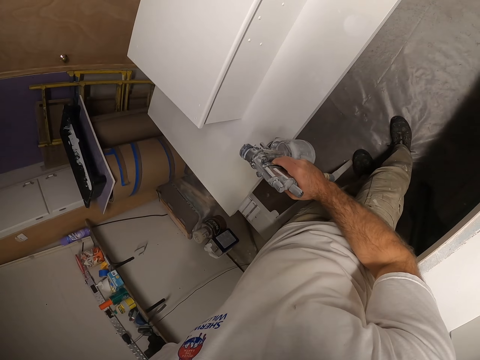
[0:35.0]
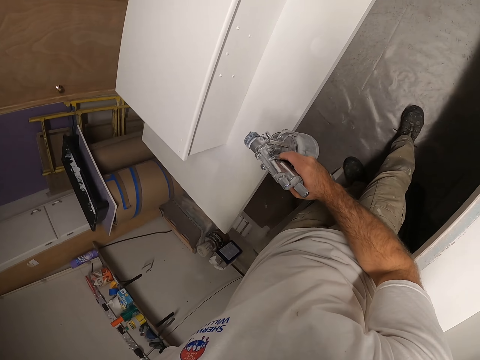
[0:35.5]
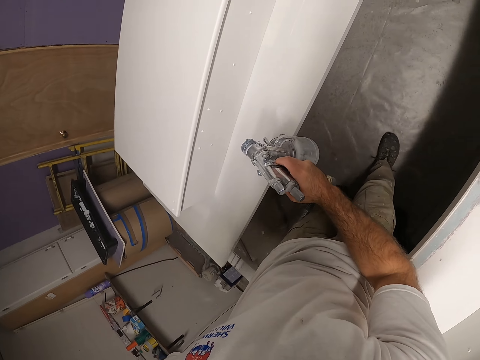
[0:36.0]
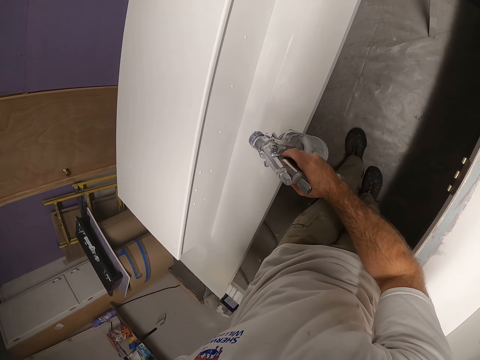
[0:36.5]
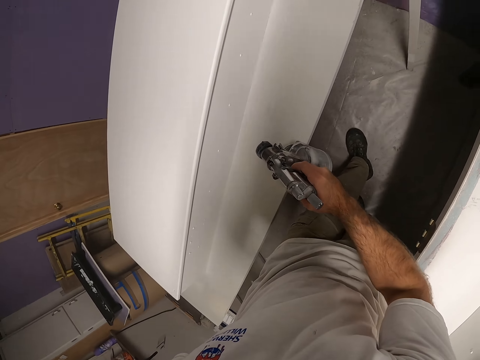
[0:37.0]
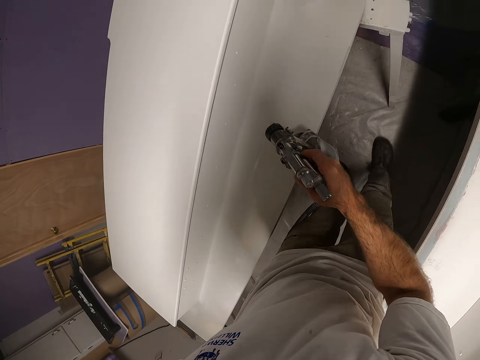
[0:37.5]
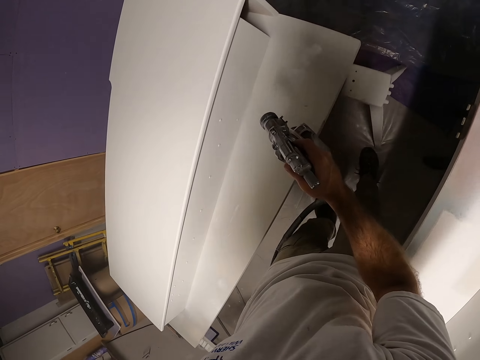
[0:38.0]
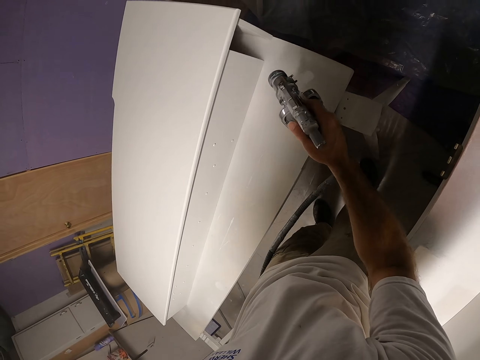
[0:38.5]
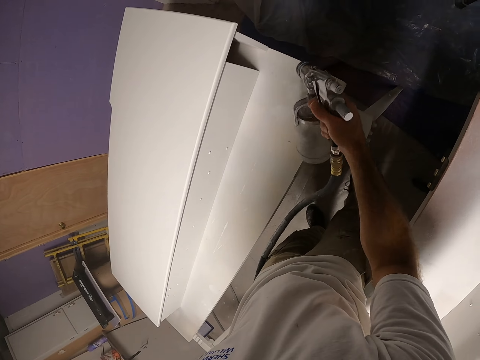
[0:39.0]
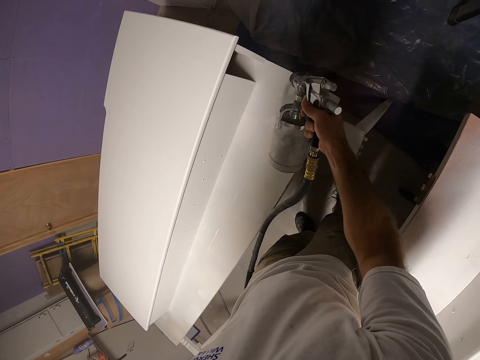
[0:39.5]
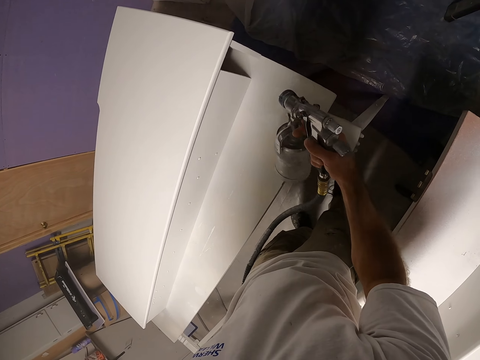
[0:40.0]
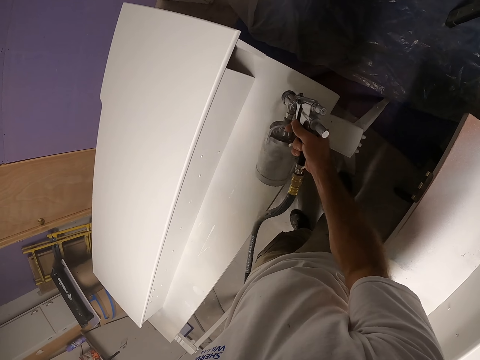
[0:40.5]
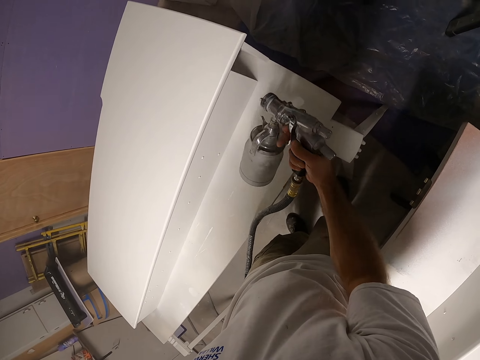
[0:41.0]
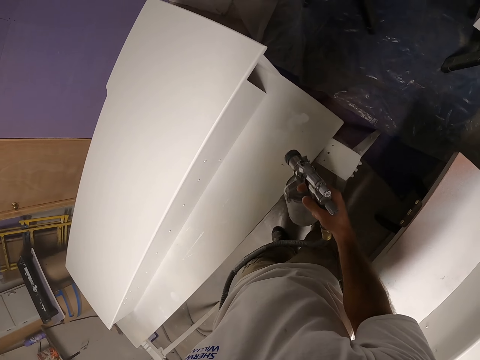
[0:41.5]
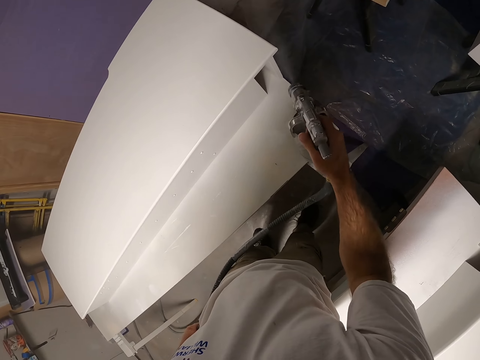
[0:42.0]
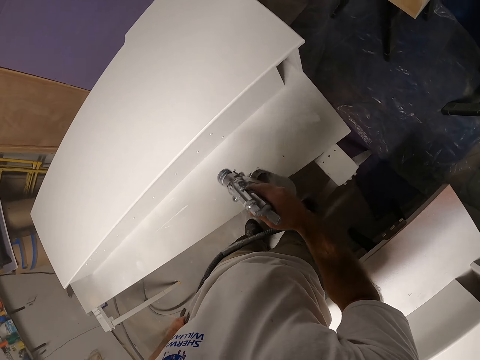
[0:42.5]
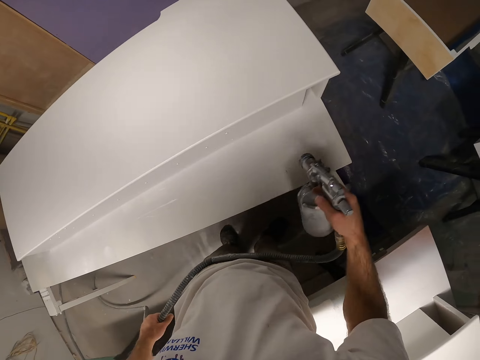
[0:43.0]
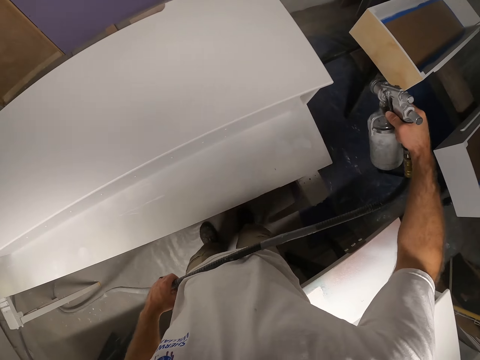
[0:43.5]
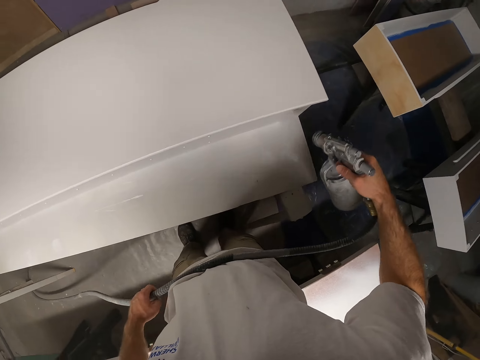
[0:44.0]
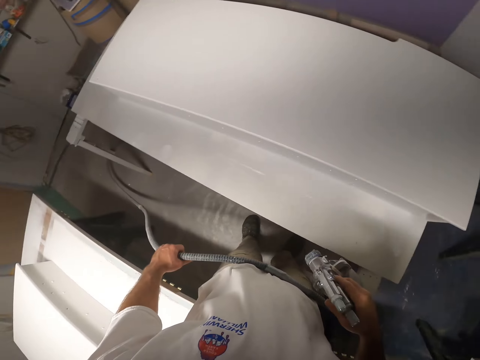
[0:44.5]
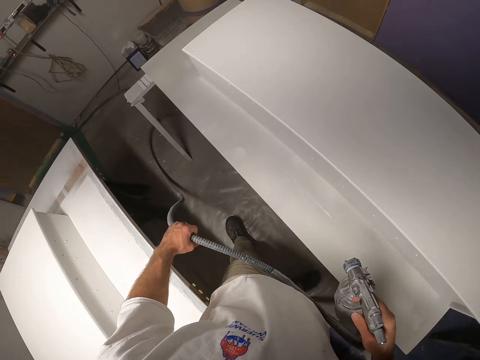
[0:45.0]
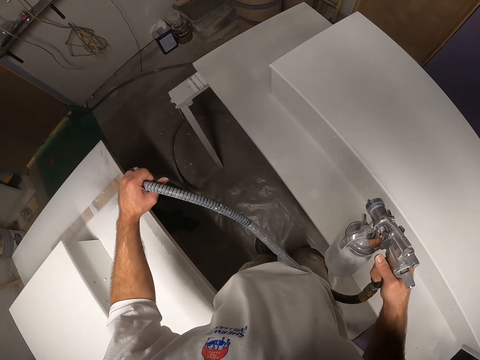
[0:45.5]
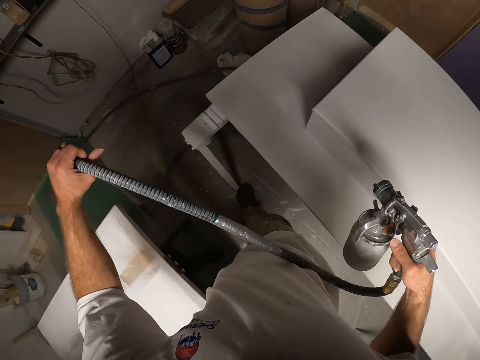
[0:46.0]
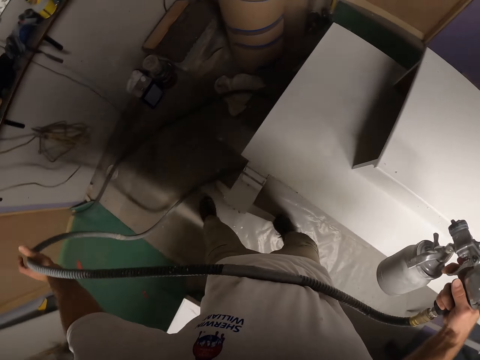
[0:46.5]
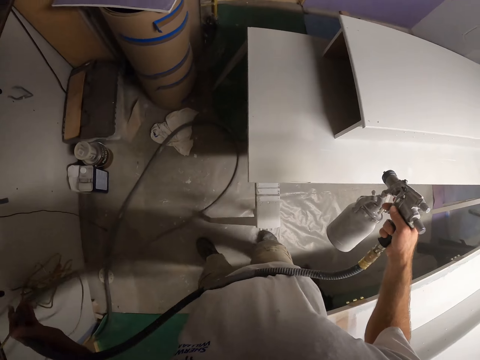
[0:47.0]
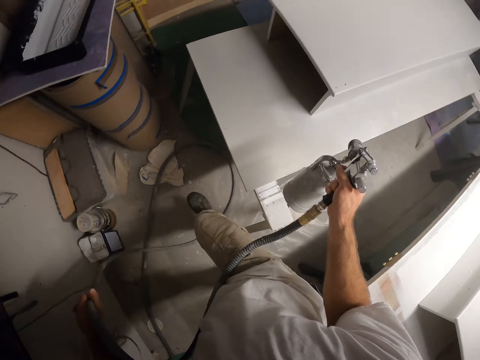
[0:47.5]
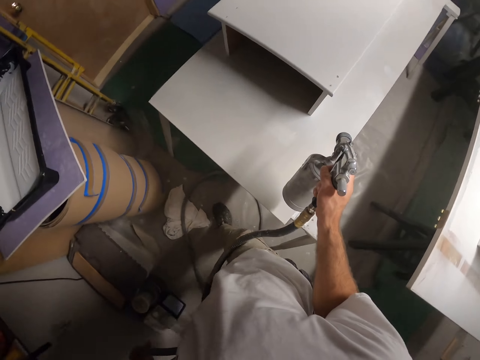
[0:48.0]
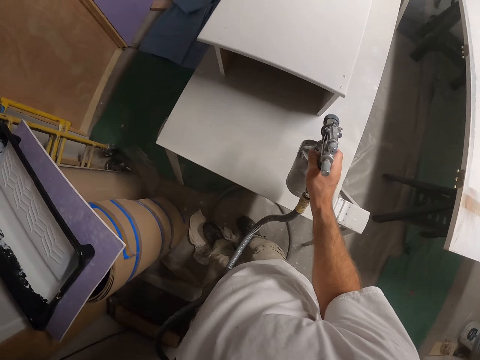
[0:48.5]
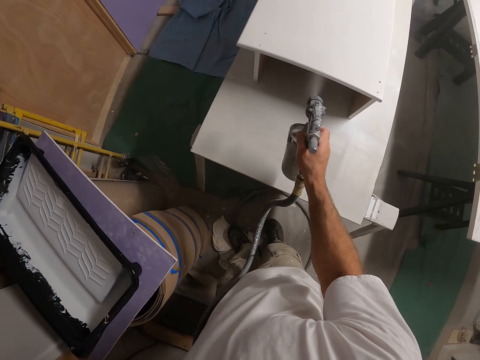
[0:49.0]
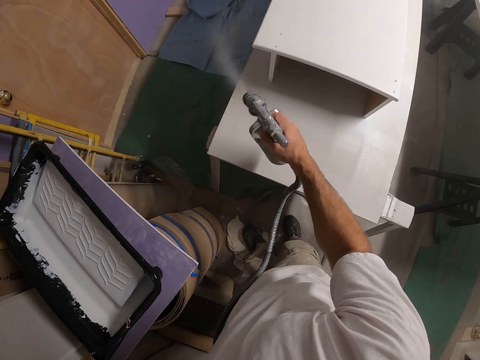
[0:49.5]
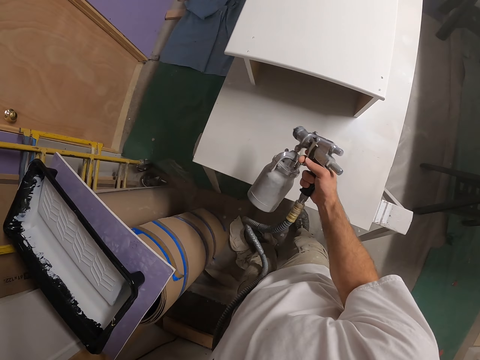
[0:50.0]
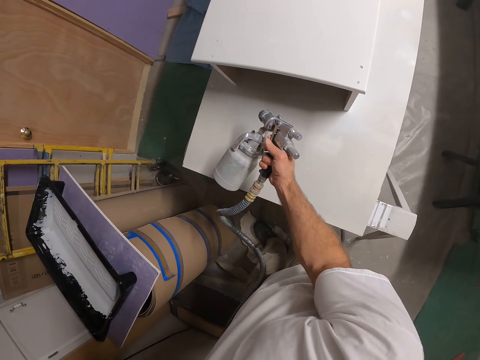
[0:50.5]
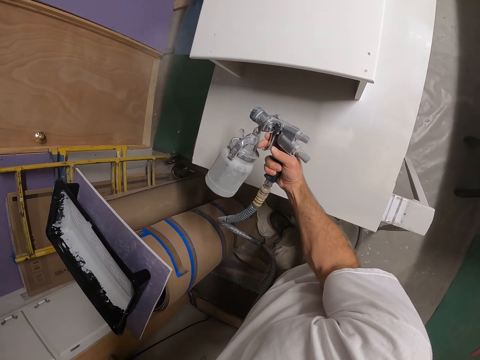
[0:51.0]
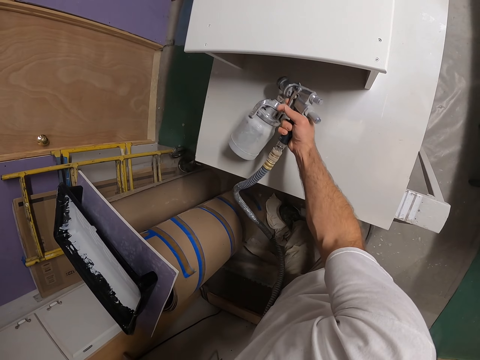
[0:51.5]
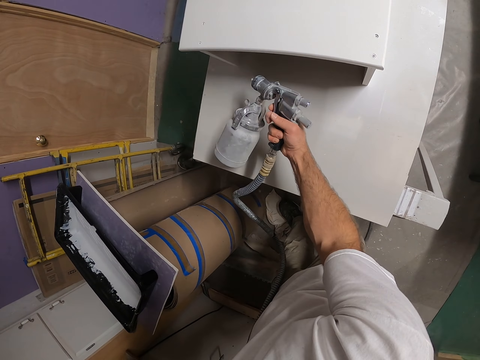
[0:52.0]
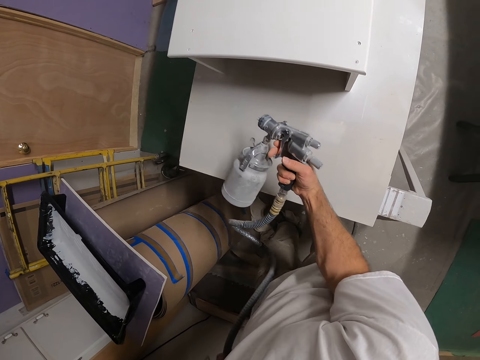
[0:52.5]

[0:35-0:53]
The camera wearer sprays paint on the table with a spray gun. They move the pipe. They spray paint on the table with the spray gun.

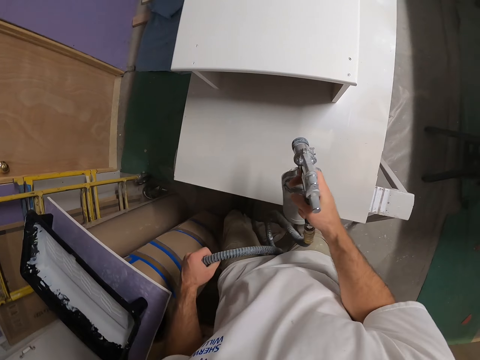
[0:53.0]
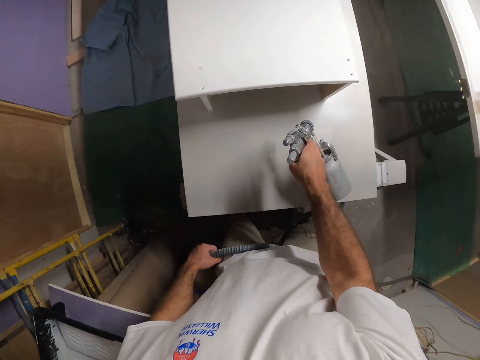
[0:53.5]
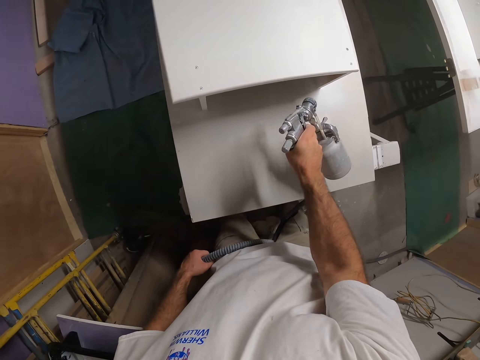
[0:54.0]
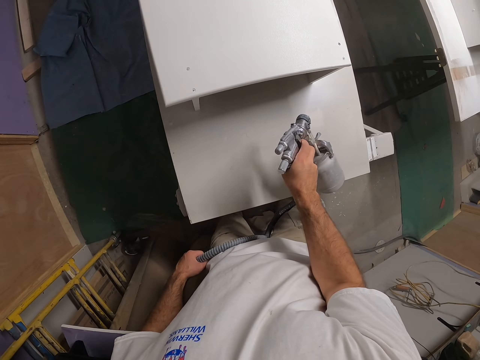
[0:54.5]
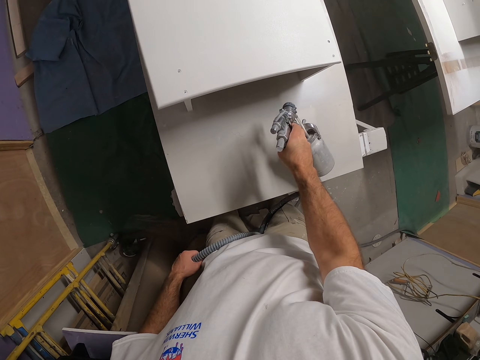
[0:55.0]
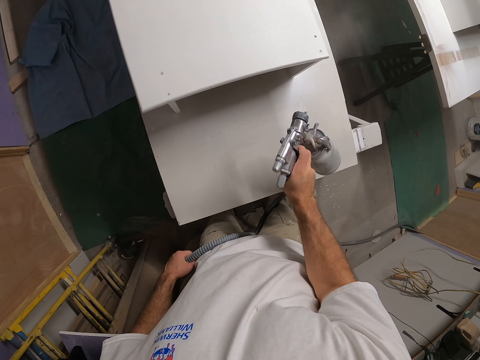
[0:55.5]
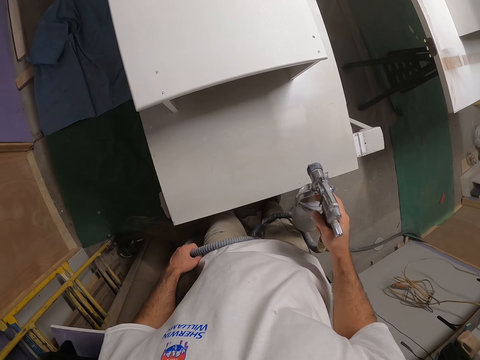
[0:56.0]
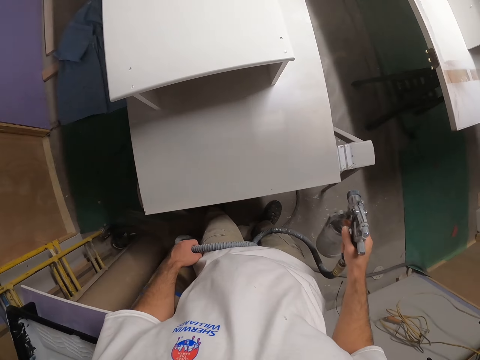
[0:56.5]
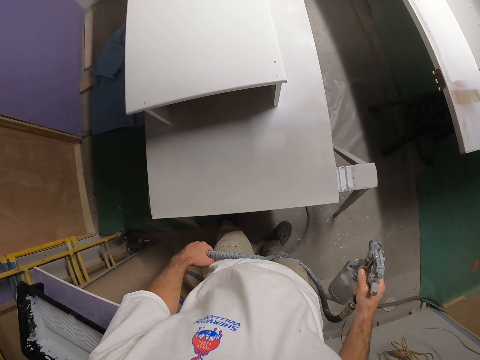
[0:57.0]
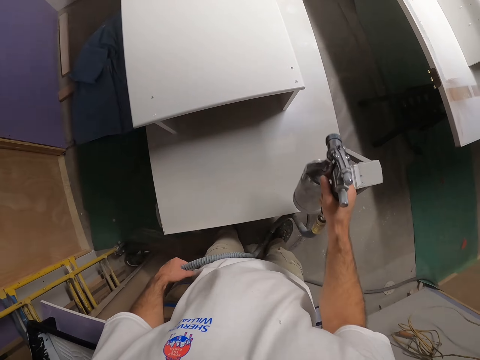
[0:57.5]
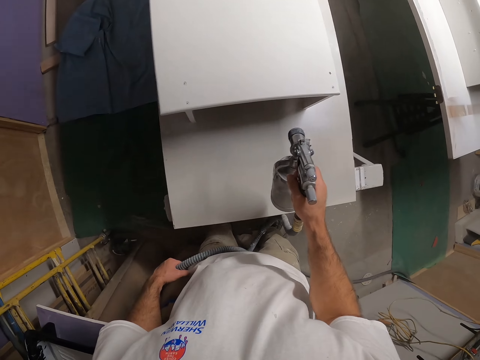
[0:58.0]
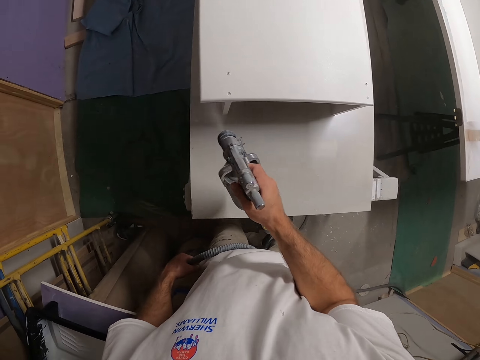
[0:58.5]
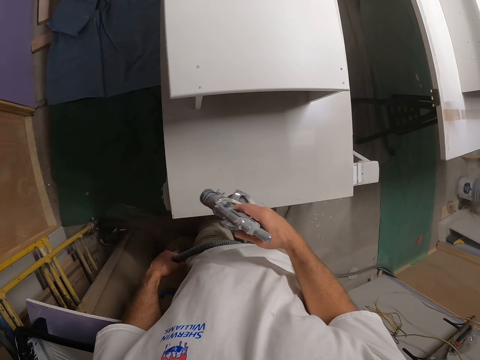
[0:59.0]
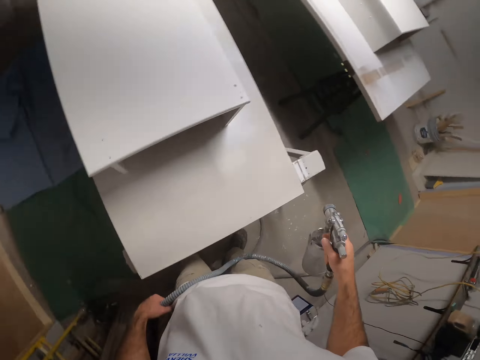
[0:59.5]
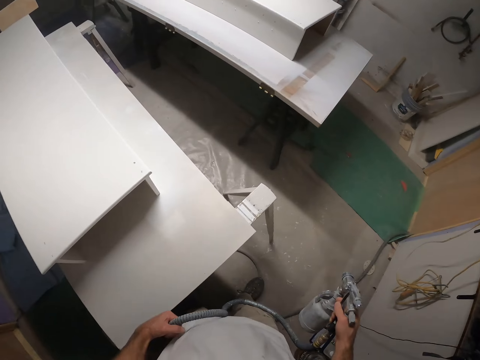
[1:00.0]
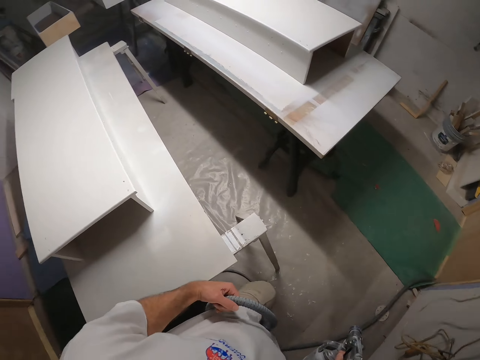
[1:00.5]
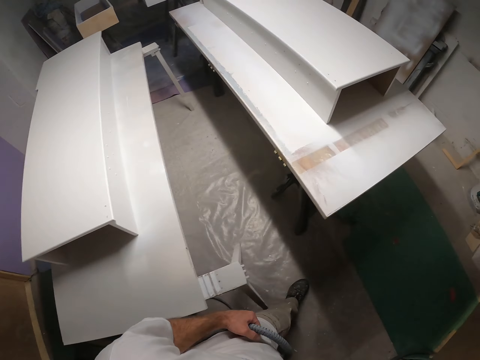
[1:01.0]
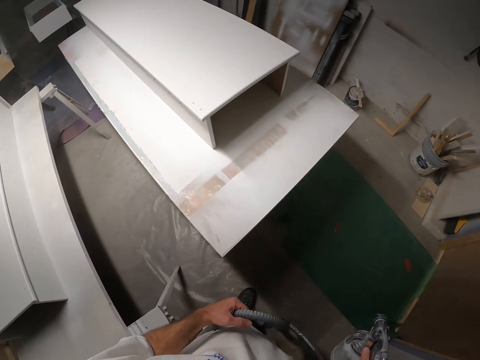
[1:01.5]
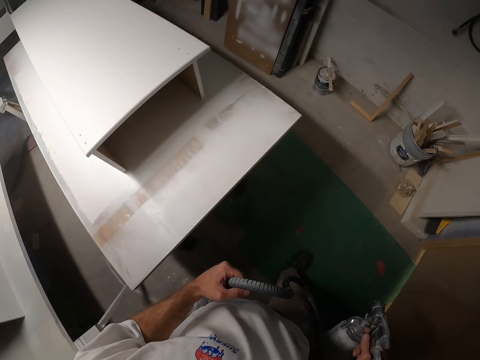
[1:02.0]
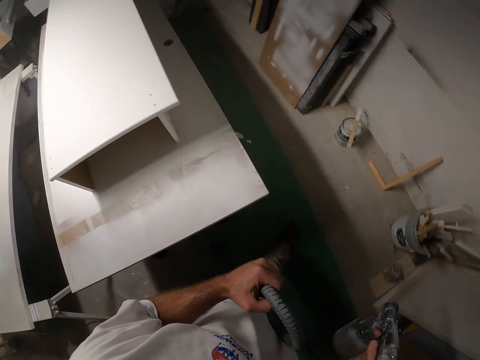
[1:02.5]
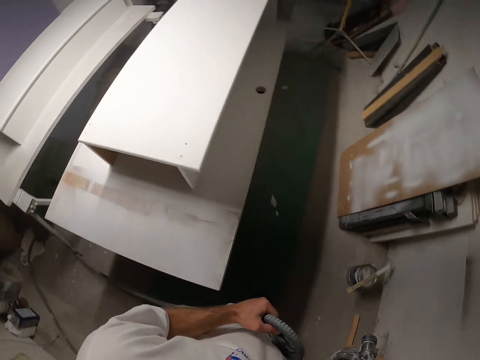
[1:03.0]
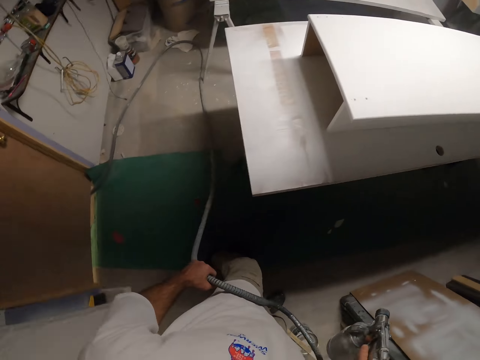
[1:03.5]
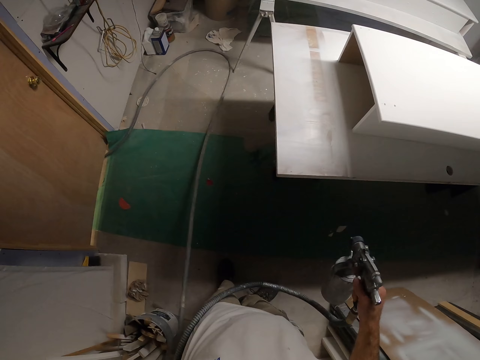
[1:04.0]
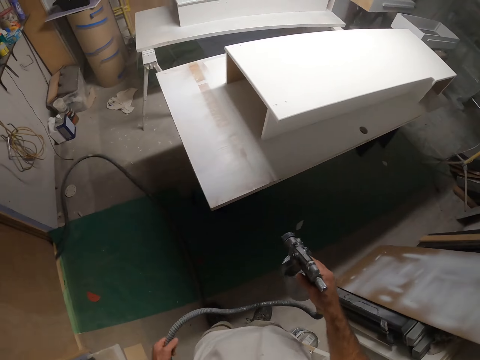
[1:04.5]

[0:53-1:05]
The camera wearer walks around.
